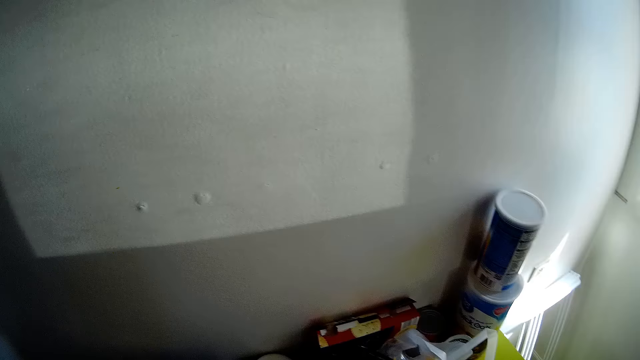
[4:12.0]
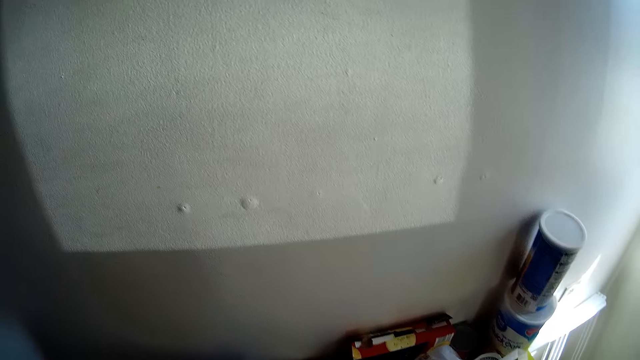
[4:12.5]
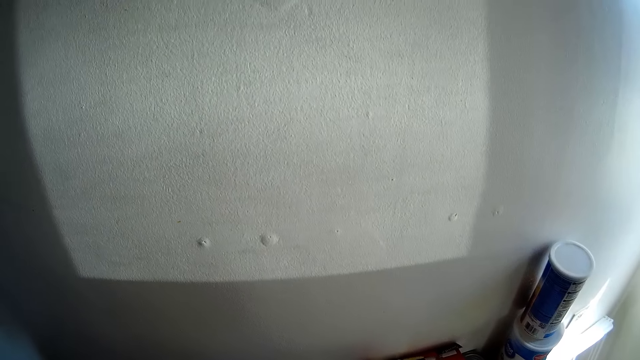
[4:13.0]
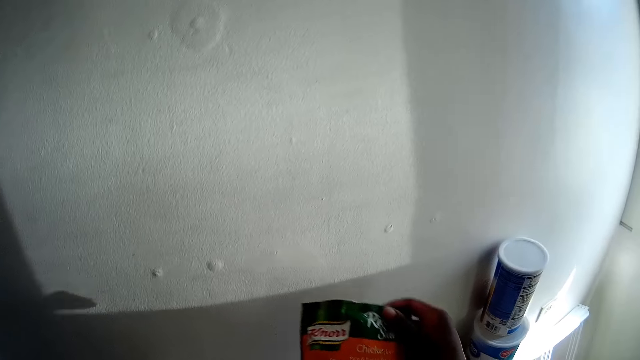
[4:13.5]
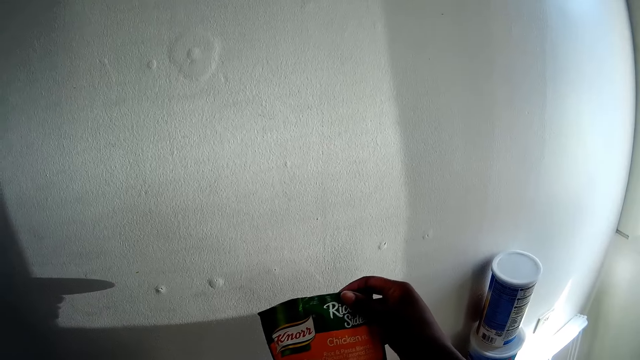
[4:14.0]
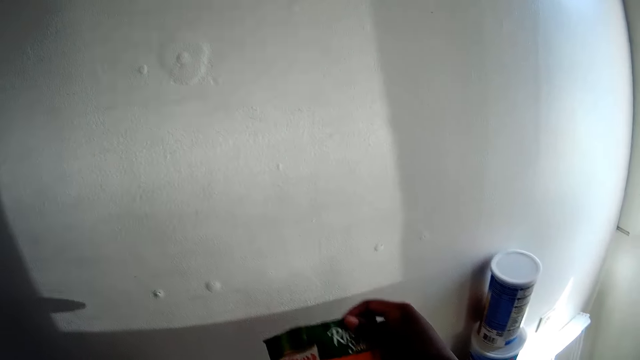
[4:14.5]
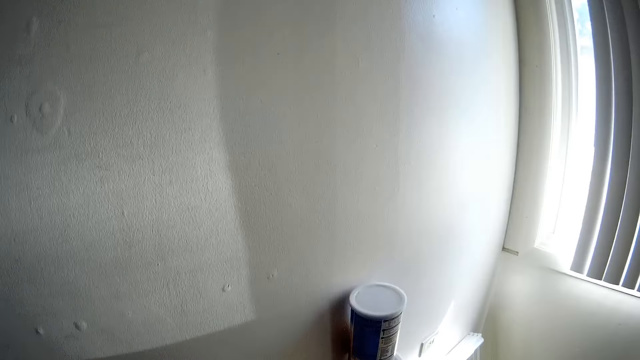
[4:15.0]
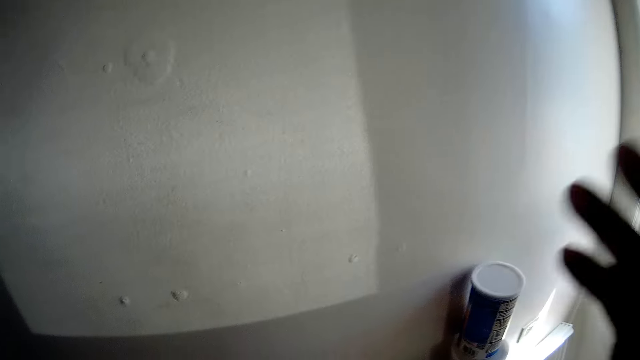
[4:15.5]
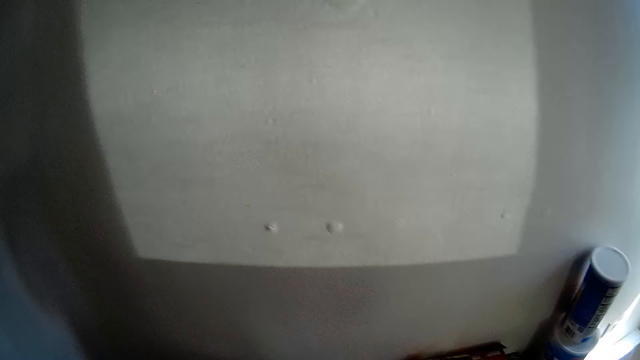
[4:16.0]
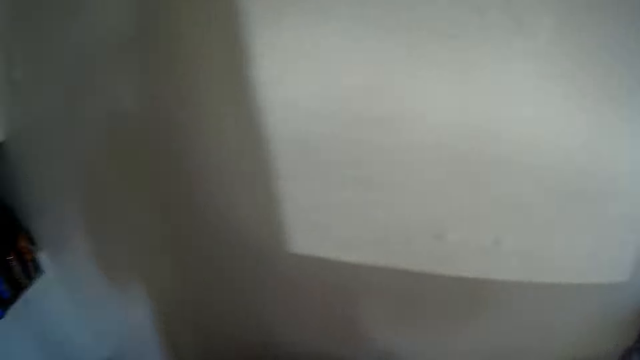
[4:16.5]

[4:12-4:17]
The camera wearer looks around. She picks up a pack of seasoning from a table with her right hand. She holds a sachet. She walks in the room.

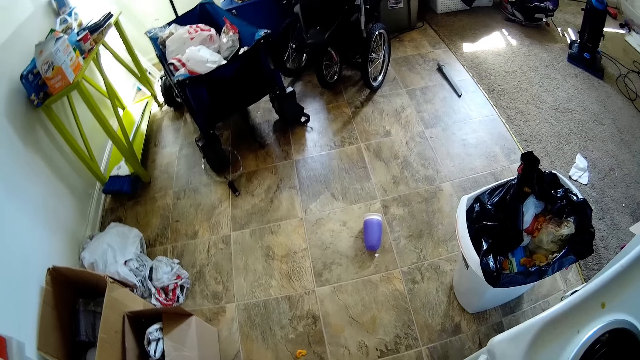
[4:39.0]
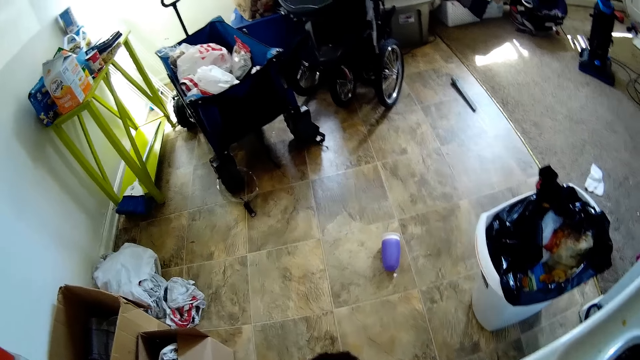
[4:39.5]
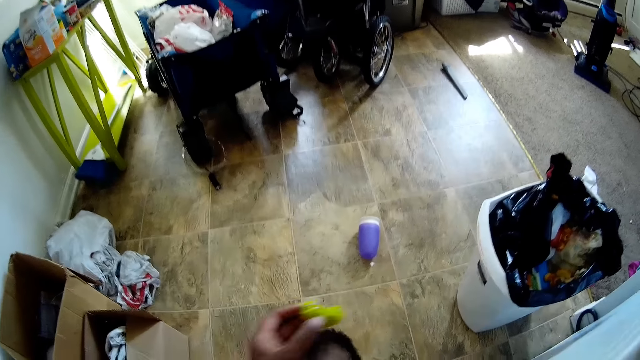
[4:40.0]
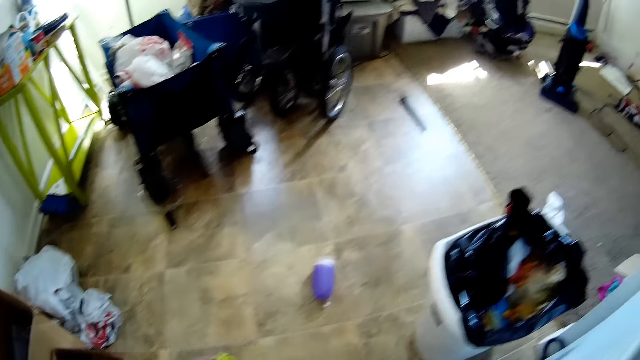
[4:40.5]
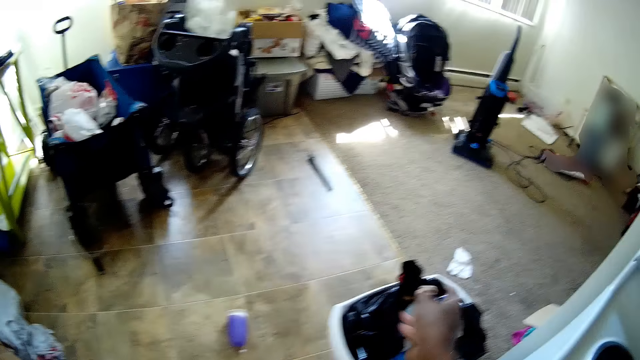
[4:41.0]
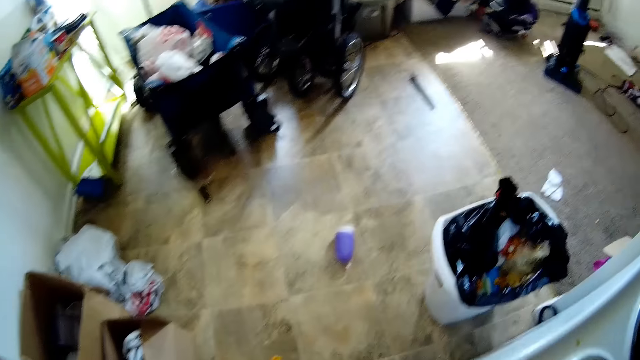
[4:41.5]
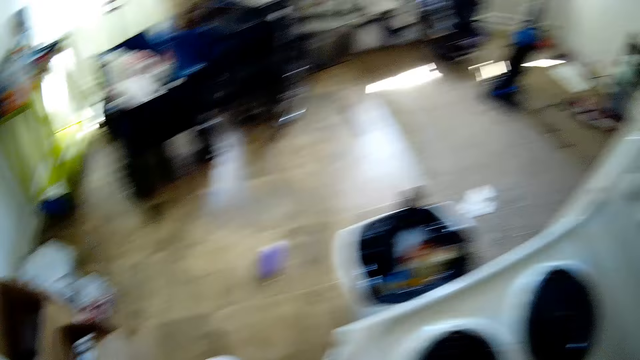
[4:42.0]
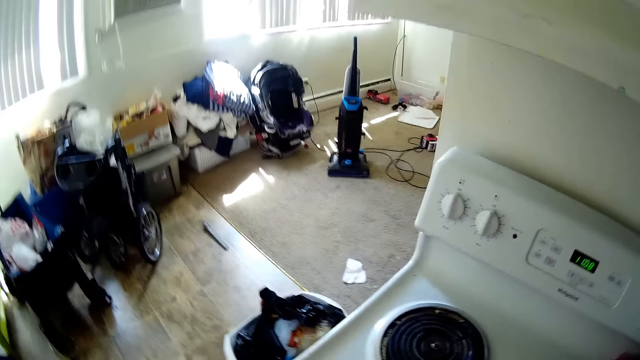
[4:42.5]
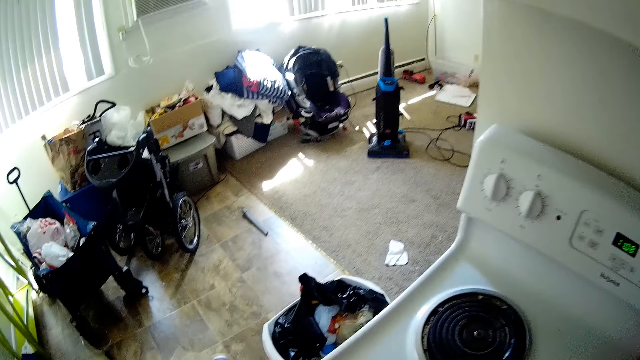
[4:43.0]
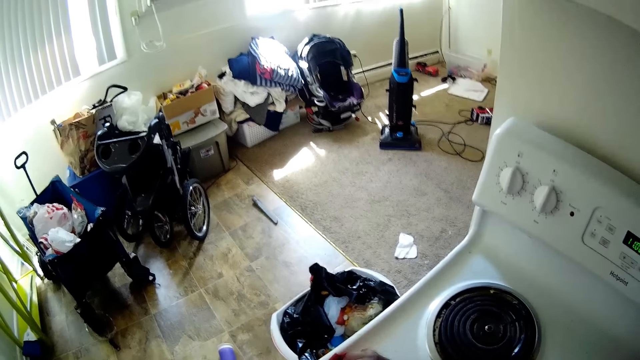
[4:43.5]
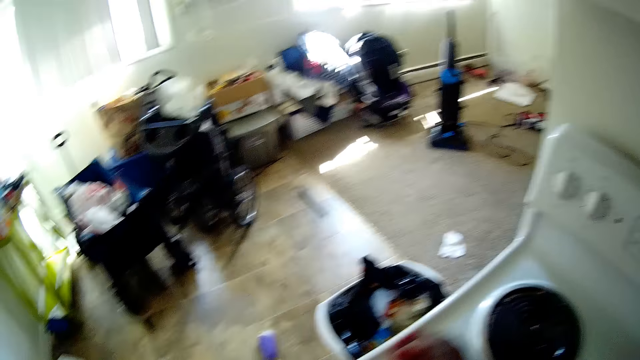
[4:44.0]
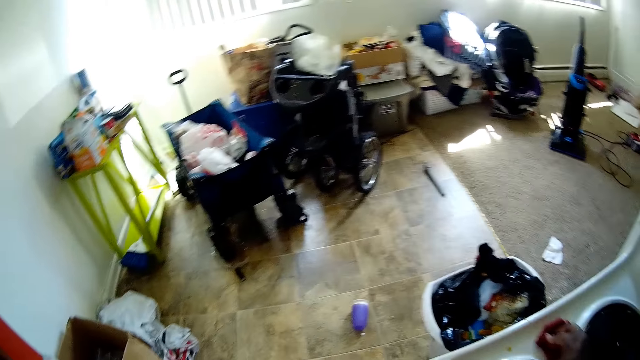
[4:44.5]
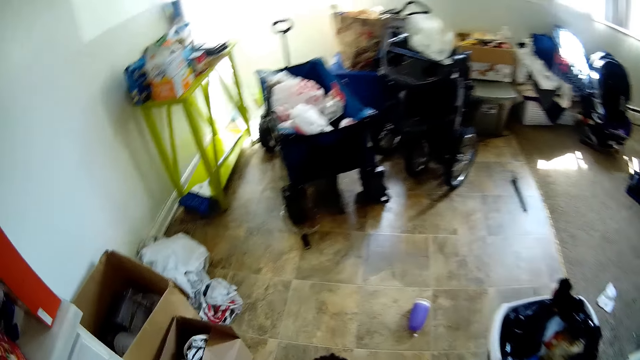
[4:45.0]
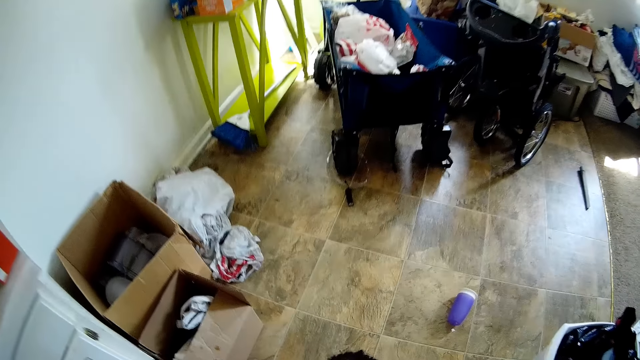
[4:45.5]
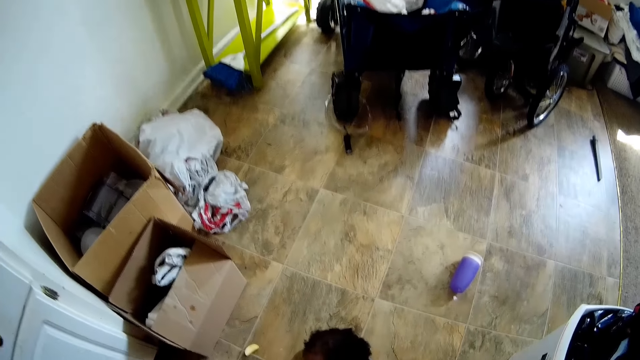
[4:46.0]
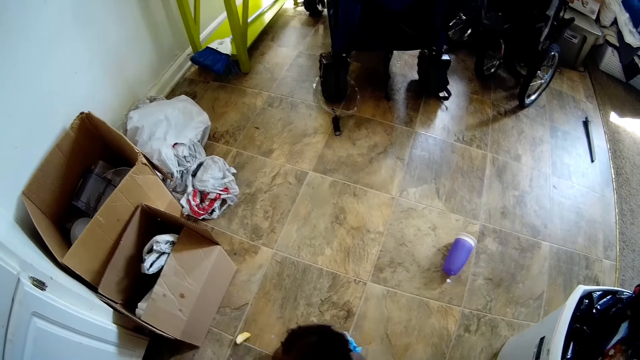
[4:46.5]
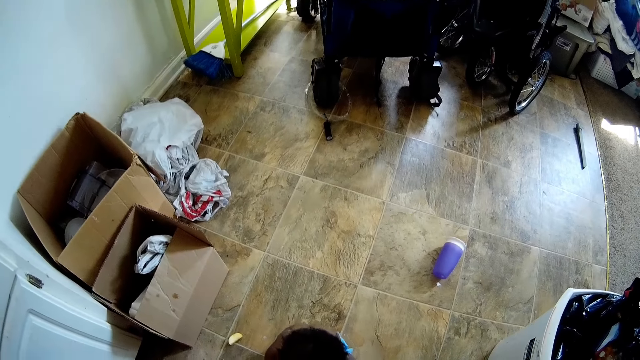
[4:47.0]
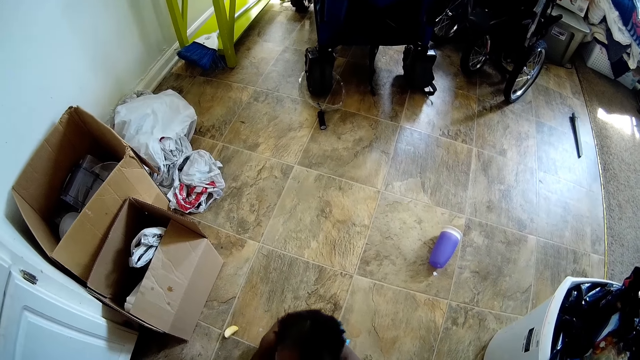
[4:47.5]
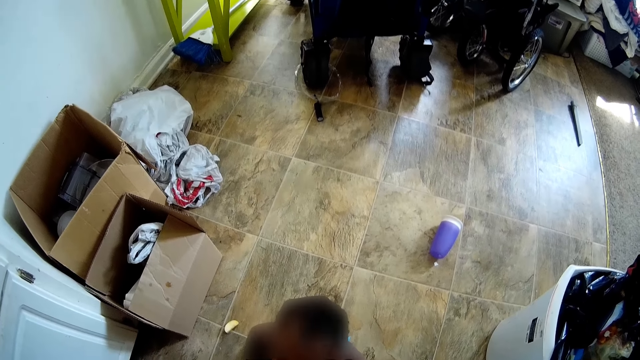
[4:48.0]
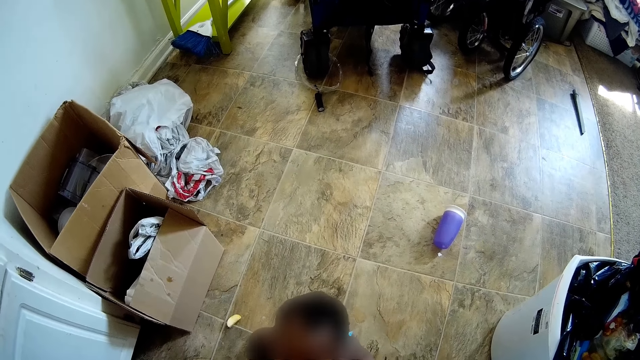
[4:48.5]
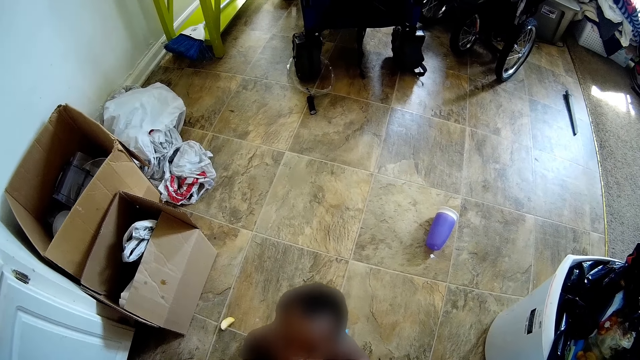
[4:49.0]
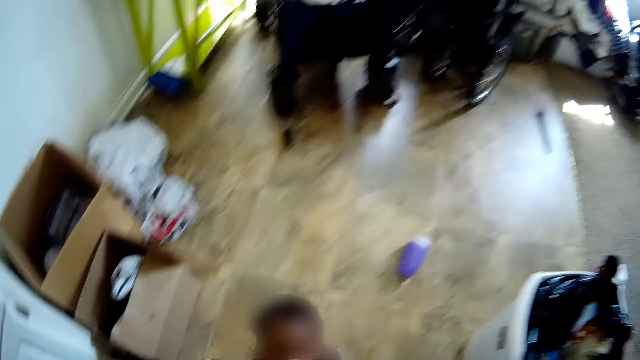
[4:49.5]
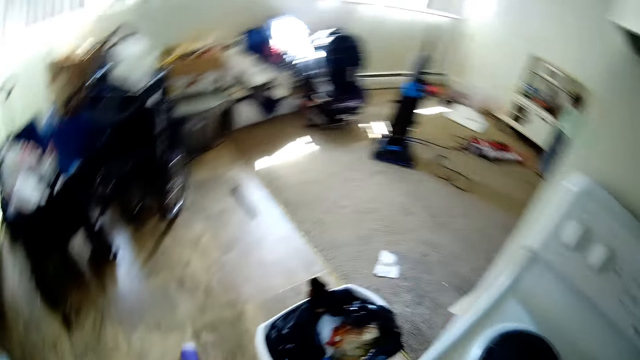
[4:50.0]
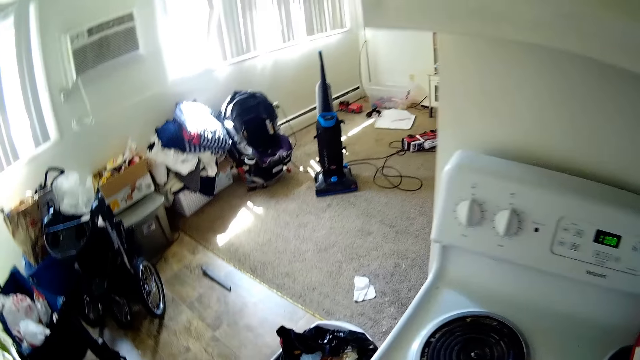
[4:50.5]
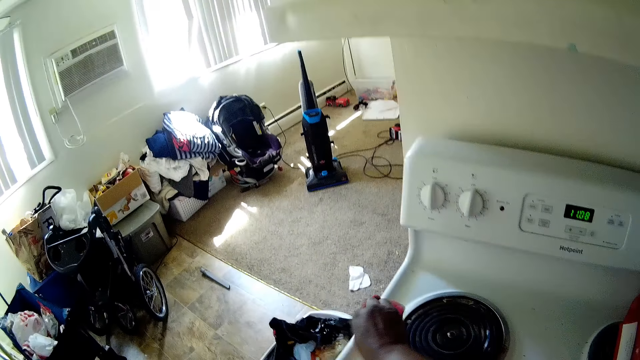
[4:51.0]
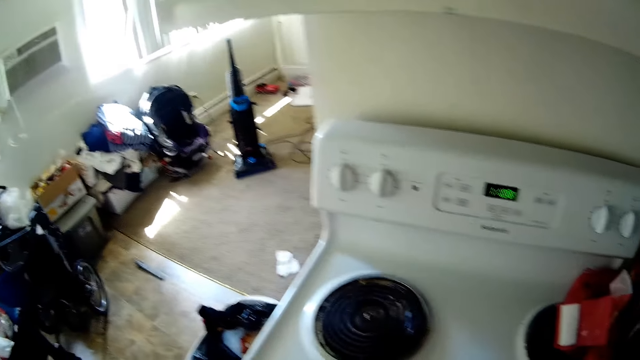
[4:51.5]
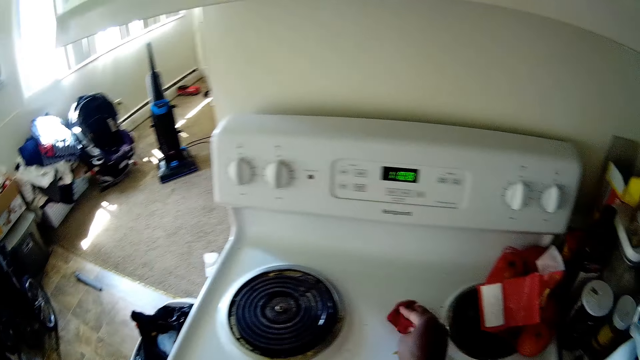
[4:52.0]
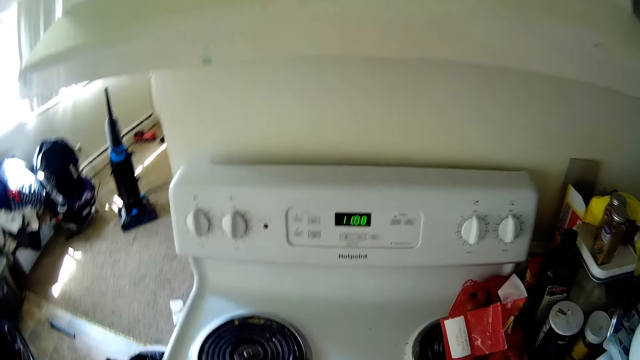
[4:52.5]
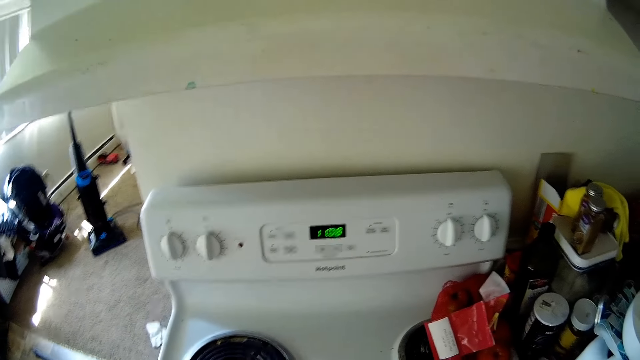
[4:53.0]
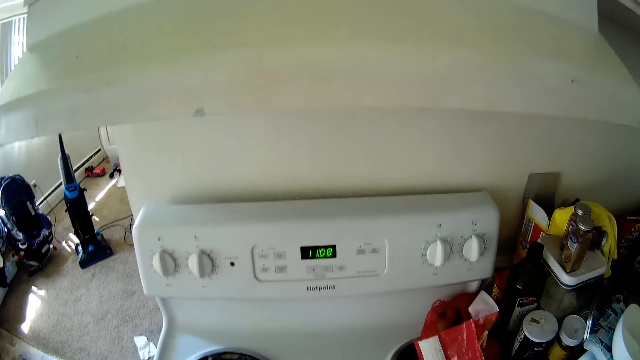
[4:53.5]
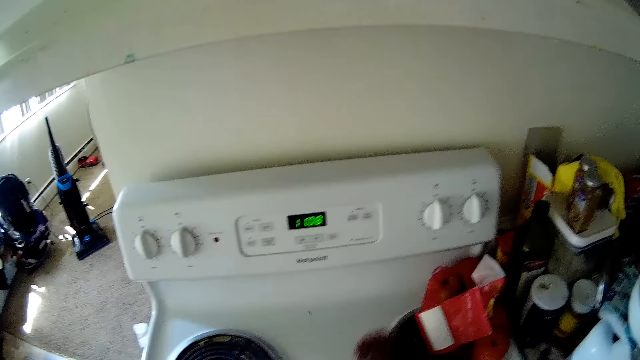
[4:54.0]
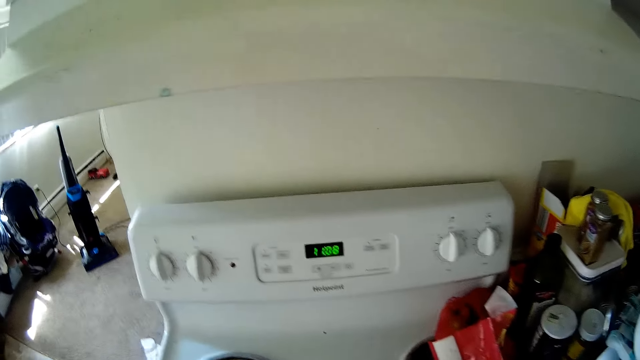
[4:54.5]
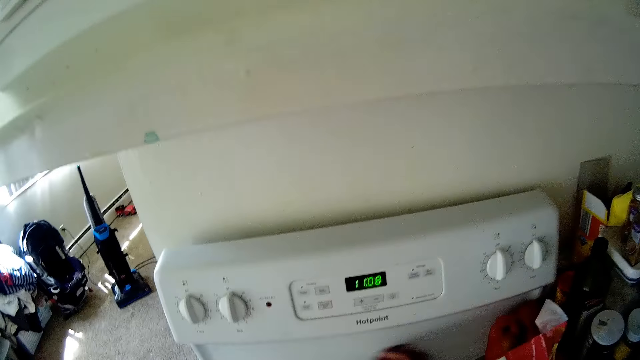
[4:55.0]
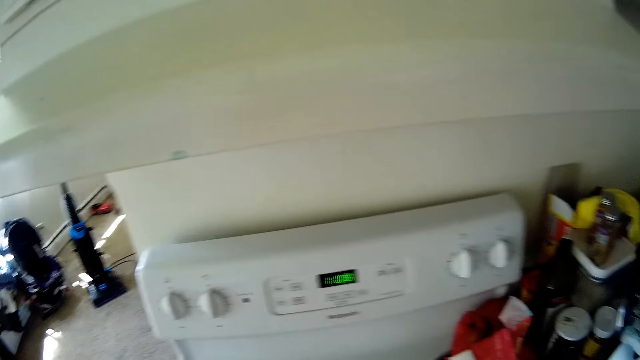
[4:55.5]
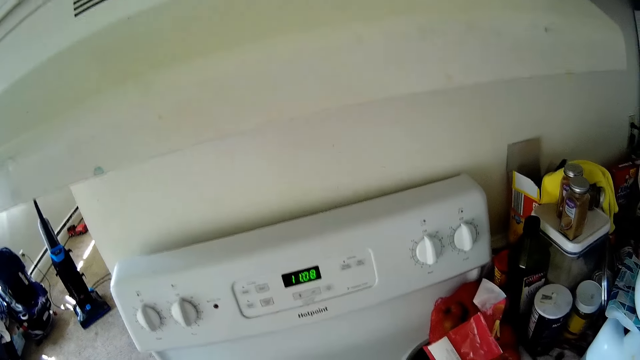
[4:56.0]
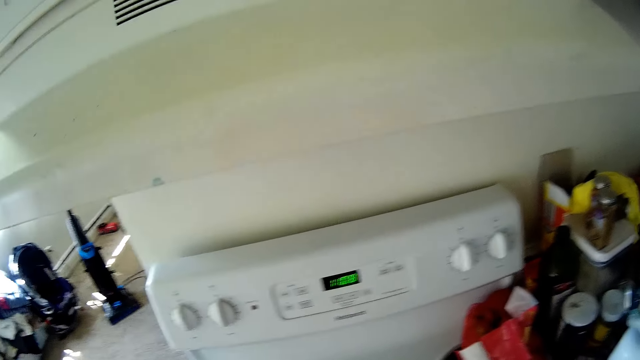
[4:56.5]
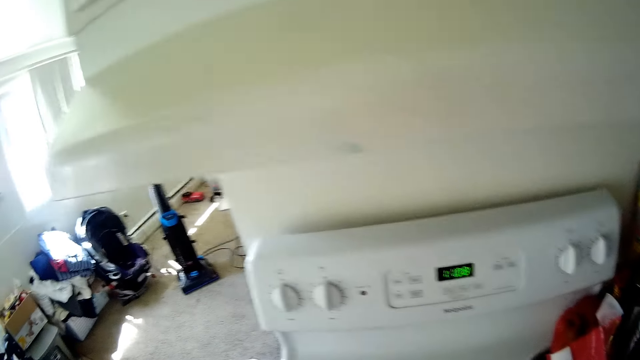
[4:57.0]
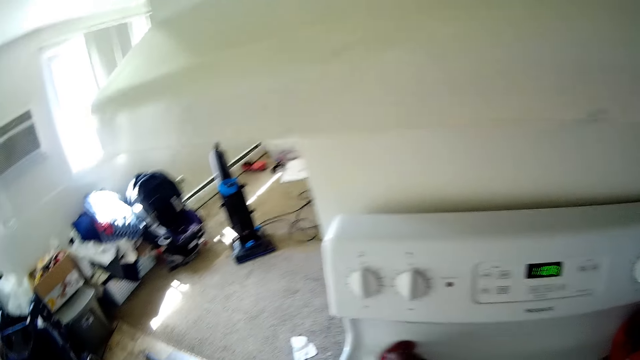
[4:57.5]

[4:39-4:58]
The camera wearer throws a piece of cookie into a trash bin on the floor with their right hand. They look around. They wipe the cooker with the cloth in their right hand. They play with a baby. They clean the cooker with the rag in their right hand.
